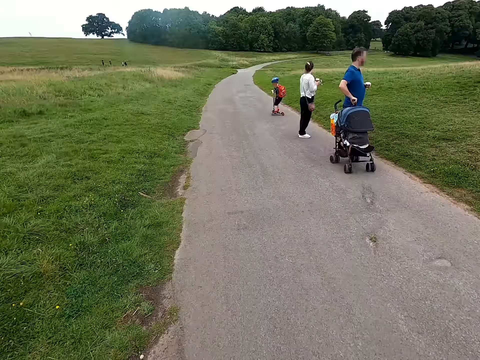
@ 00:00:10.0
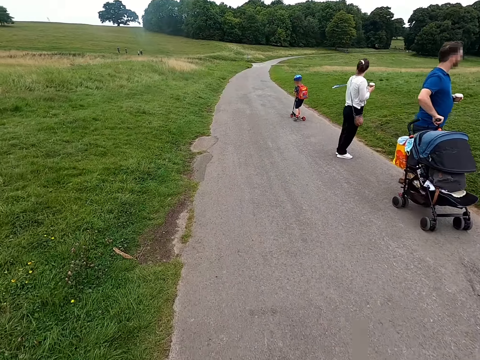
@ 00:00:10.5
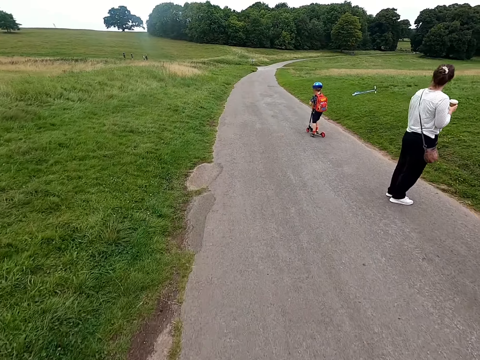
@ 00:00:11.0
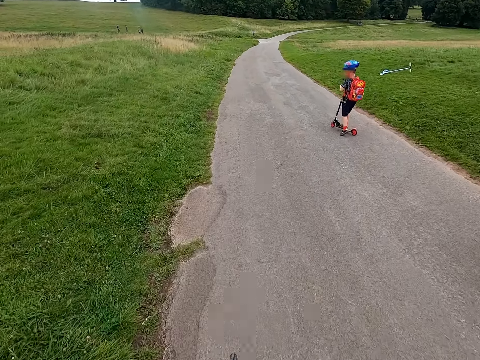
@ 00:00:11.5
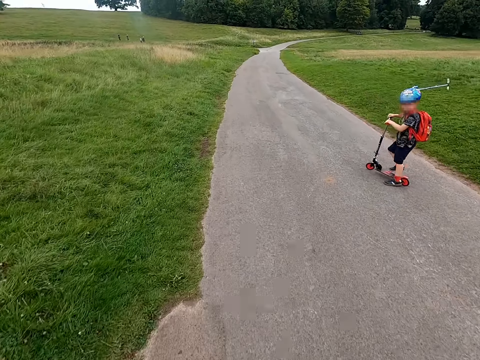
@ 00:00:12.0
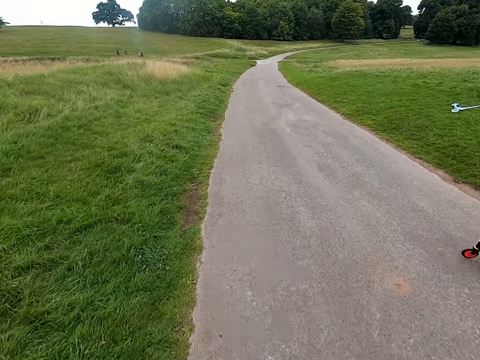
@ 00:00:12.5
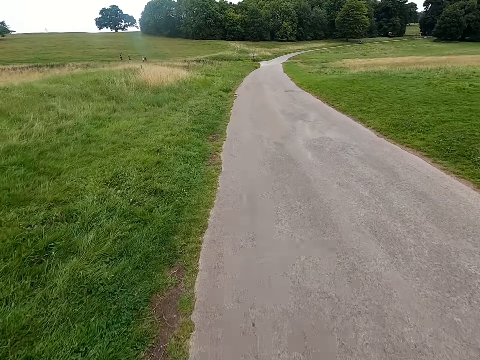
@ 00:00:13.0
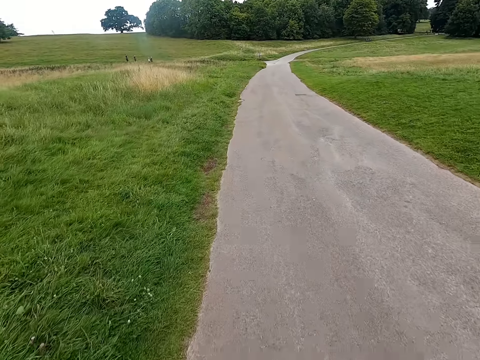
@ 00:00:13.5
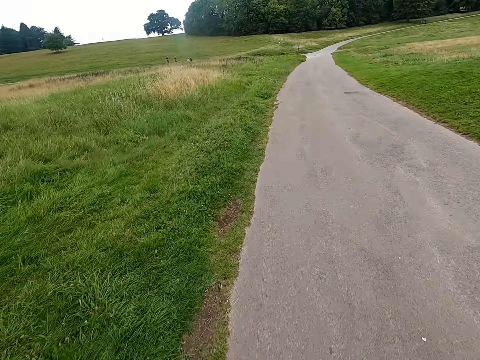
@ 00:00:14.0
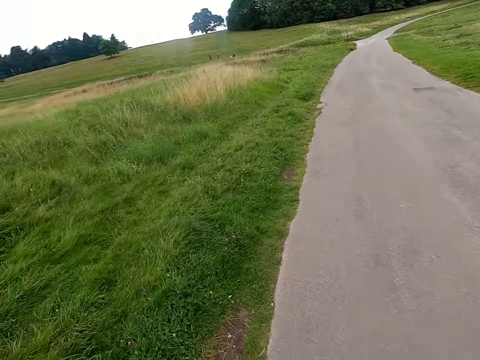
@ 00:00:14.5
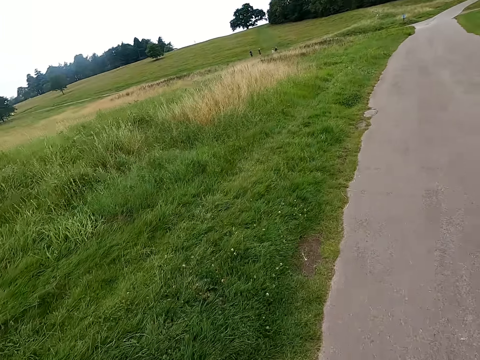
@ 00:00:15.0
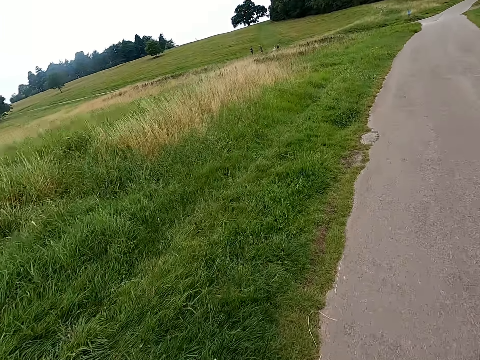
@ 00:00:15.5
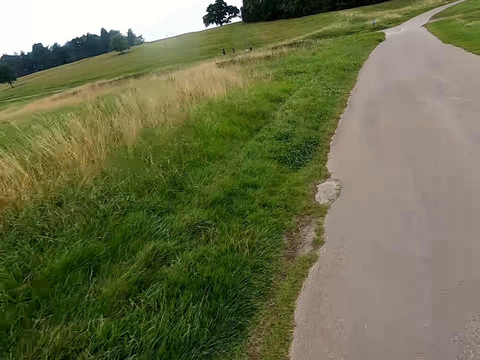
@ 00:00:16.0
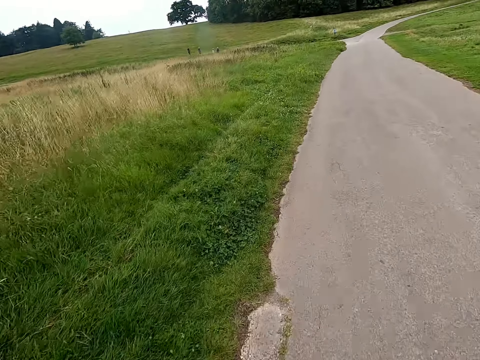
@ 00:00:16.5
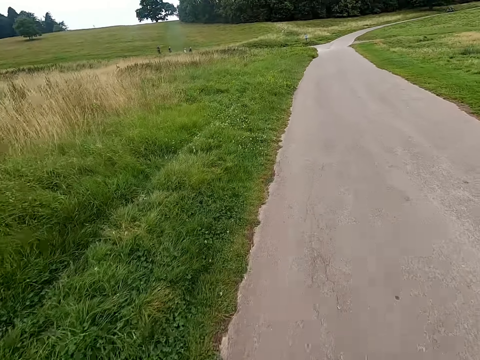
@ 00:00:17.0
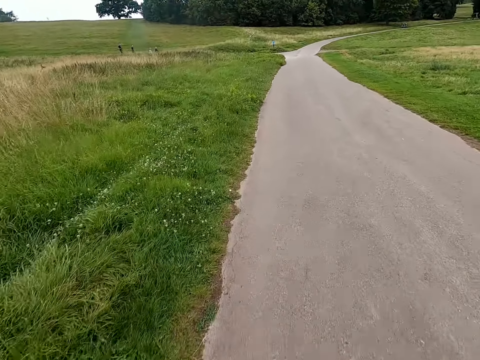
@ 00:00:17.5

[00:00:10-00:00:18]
A boy rides a scooter. The camera wearer rides a bicycle.

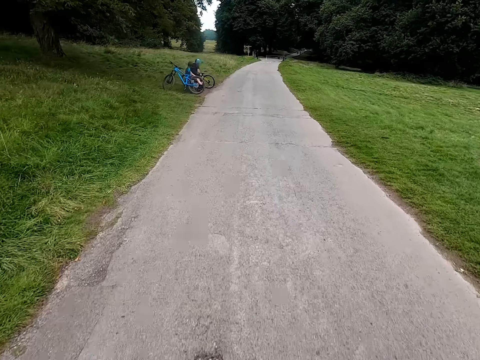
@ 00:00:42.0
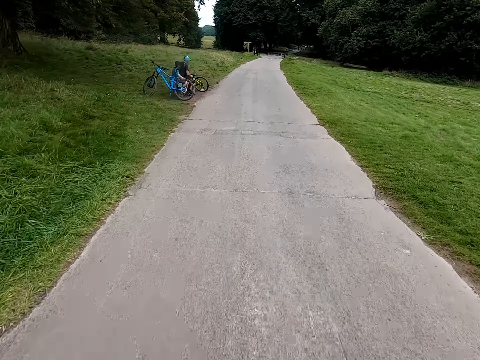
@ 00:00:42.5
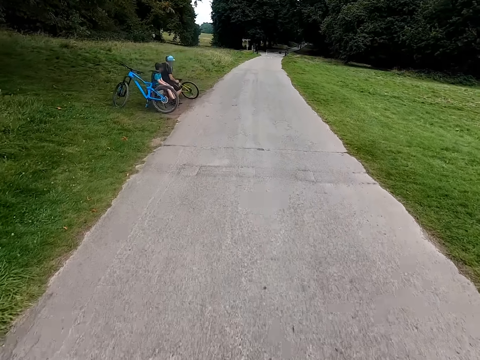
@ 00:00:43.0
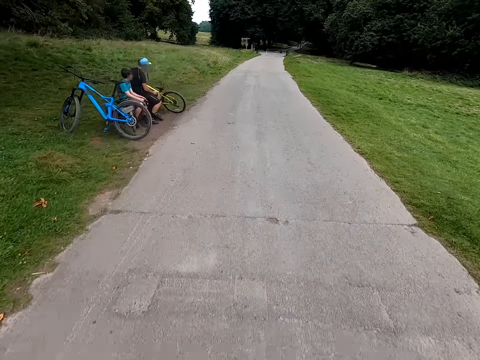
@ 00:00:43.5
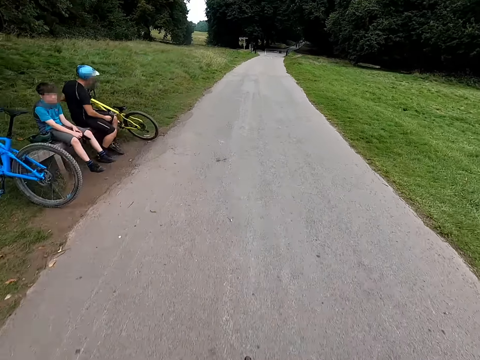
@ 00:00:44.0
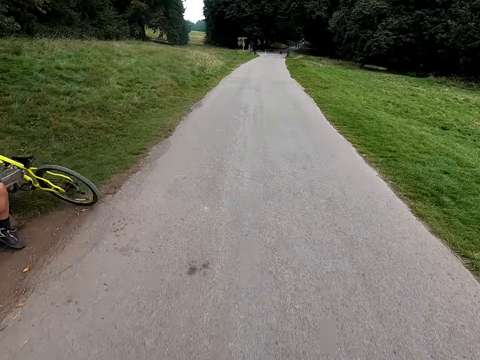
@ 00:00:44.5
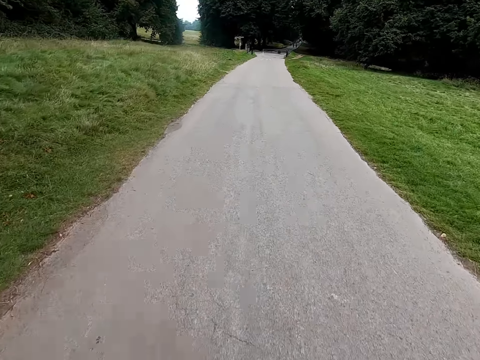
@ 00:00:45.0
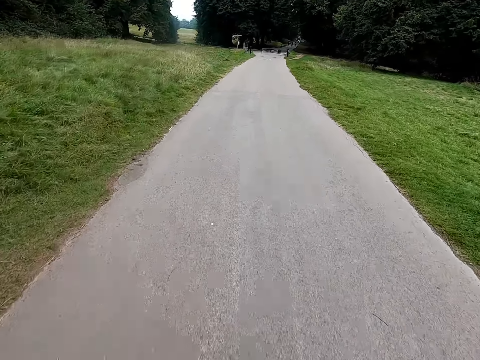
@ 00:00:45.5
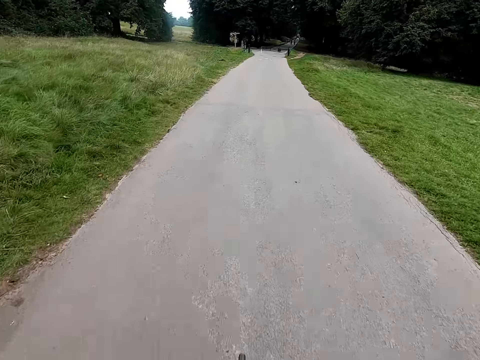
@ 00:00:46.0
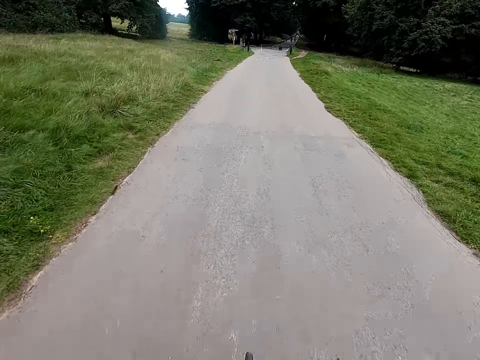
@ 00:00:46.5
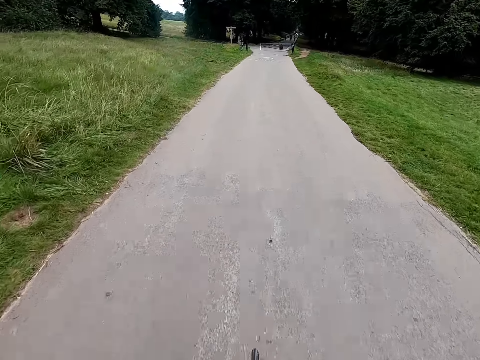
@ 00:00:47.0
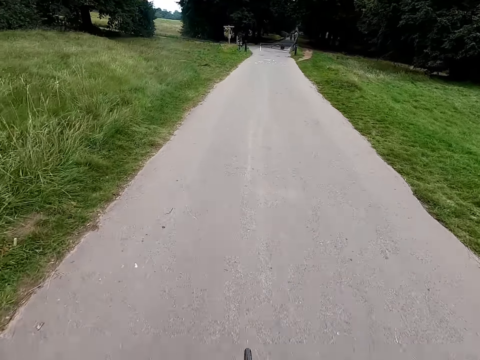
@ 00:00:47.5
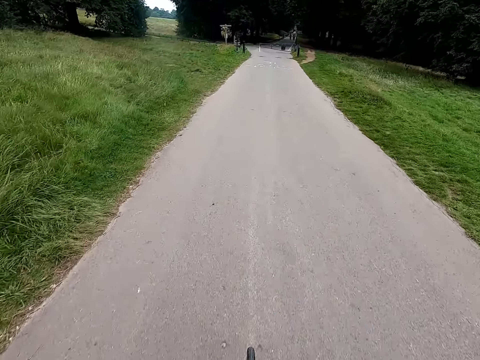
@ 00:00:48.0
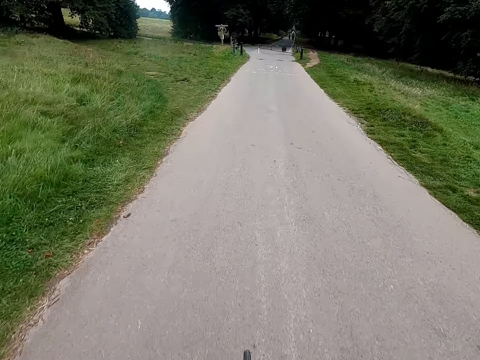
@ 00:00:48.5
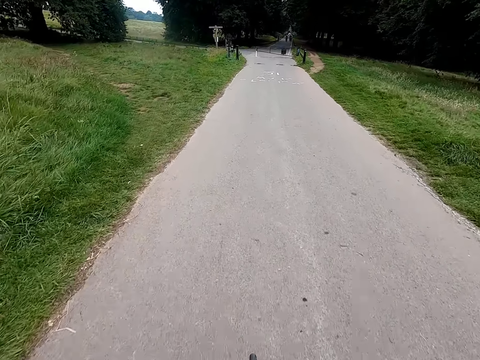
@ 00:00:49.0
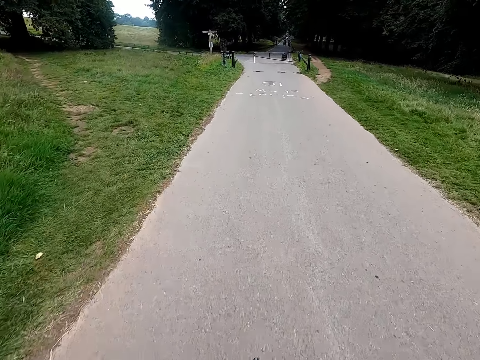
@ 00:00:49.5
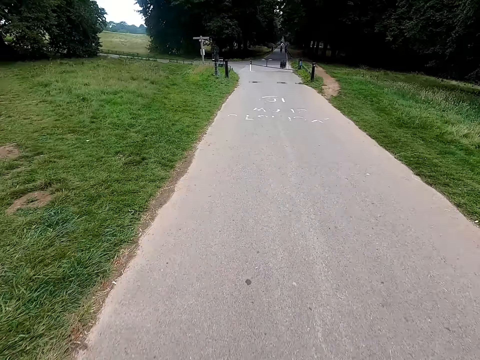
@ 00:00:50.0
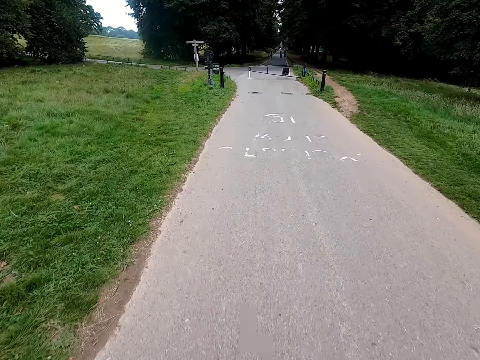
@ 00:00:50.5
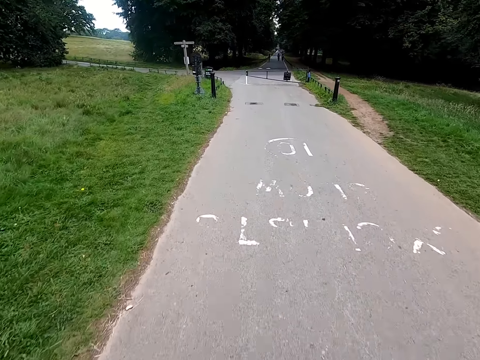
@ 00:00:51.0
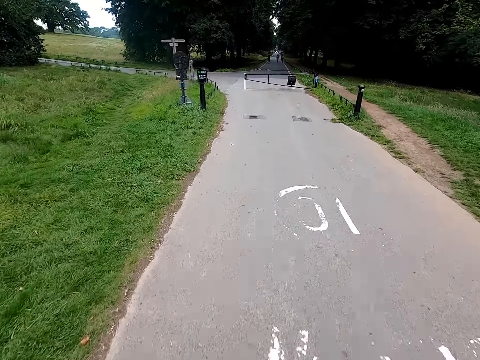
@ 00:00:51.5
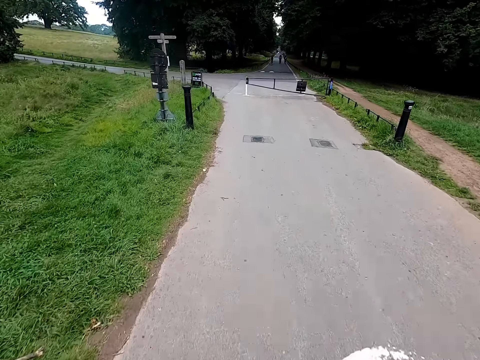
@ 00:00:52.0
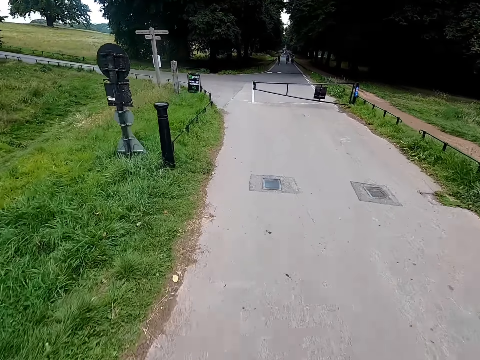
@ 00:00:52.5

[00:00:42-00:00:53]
A boy swings a leg. The camera wearer rides a bike.

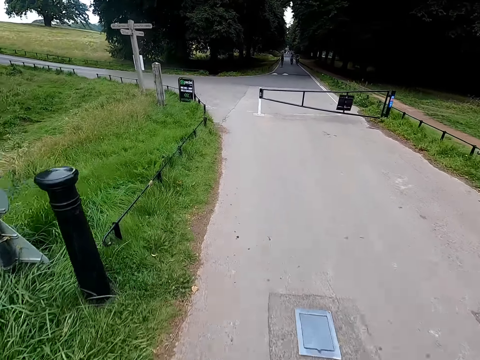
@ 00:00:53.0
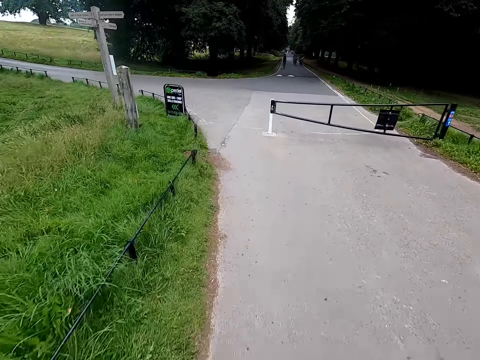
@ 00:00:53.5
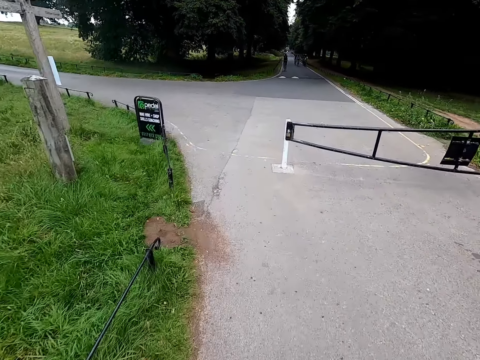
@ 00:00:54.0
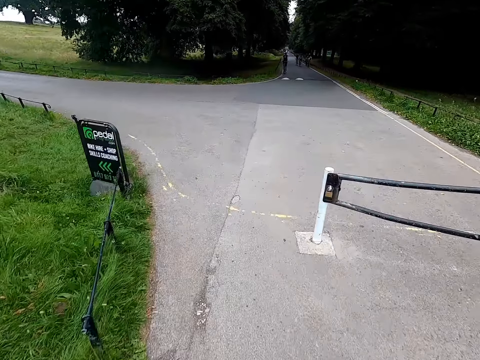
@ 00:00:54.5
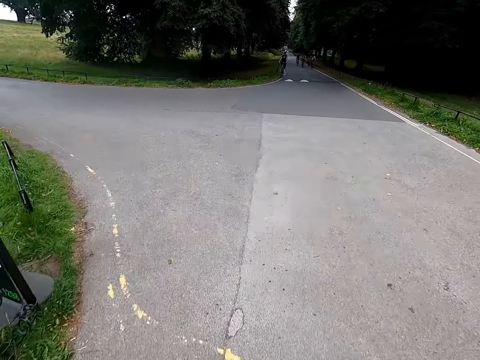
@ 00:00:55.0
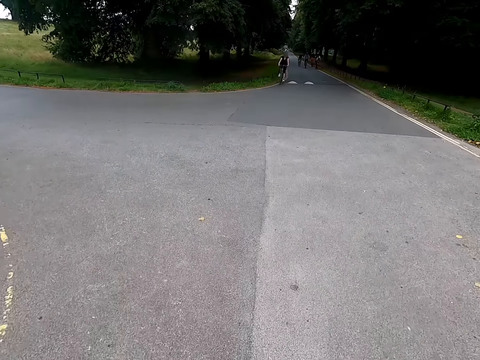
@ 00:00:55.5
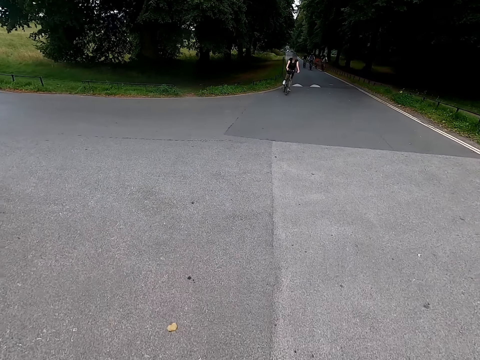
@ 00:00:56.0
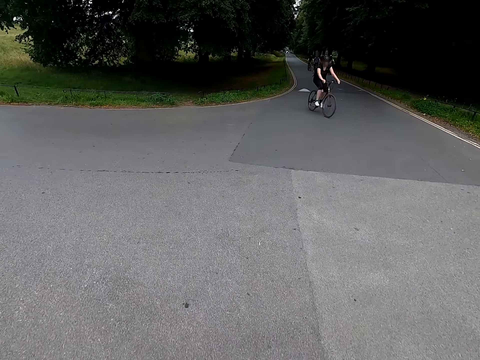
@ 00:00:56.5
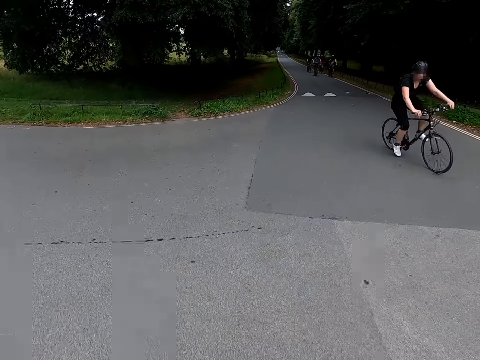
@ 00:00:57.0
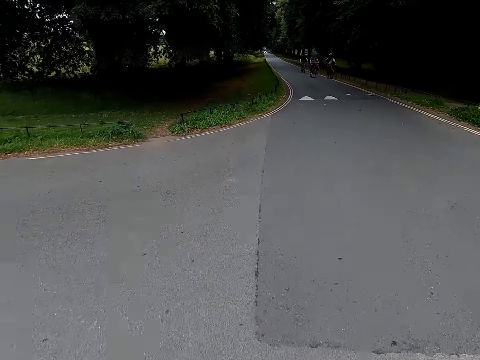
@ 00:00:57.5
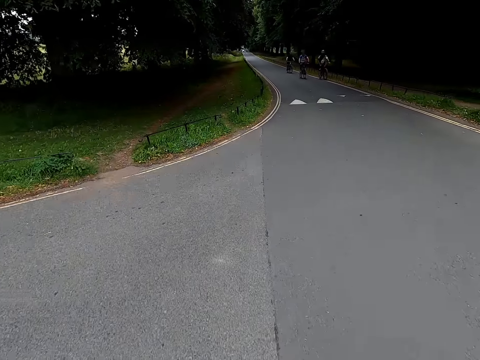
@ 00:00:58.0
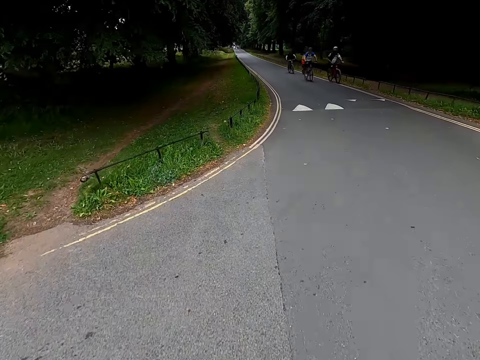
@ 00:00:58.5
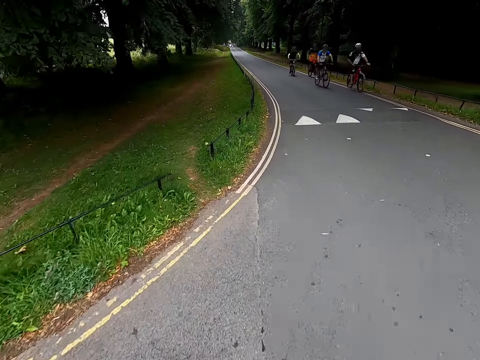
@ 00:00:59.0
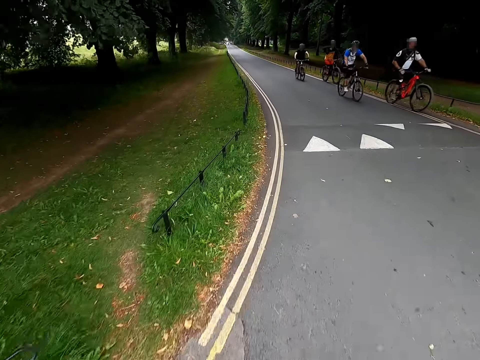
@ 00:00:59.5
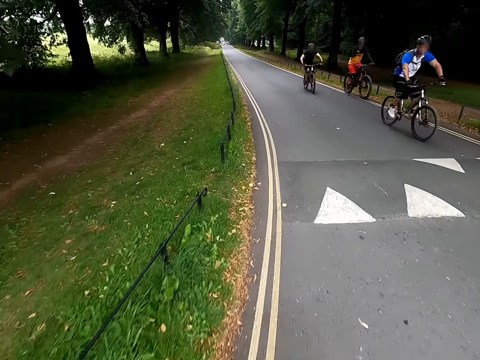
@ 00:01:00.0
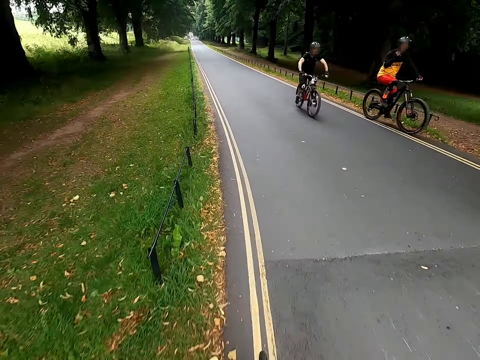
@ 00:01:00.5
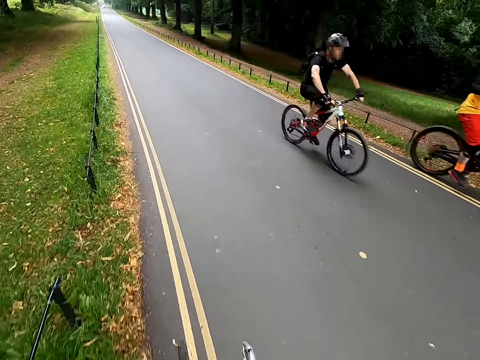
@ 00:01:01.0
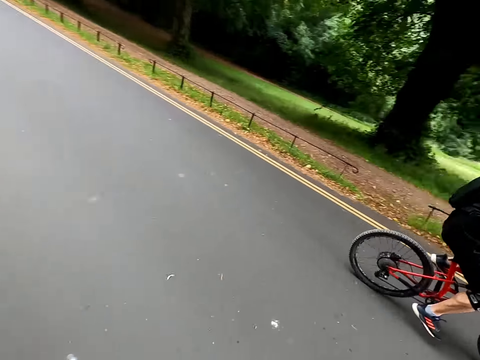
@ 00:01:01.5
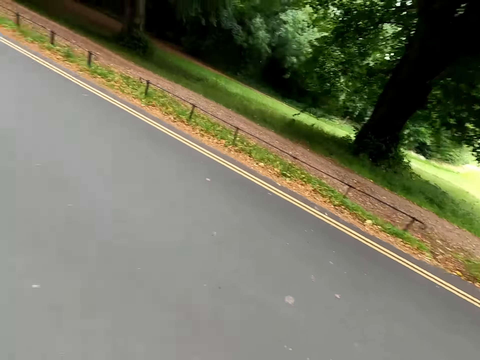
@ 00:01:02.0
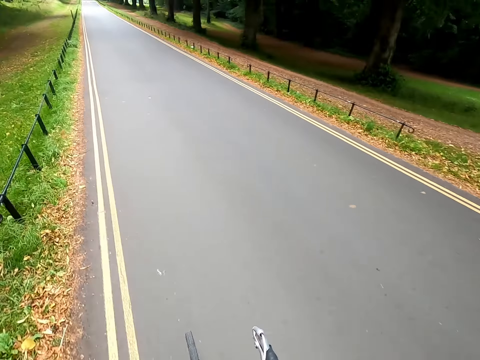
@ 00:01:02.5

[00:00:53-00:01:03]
A man rides past the camera wearer. Another man rides past the camera wearer. Another man rides past the camera wearer. Another man rides past the camera wearer. Another man rides past the camera wearer. The camera wearer rides a bike.
